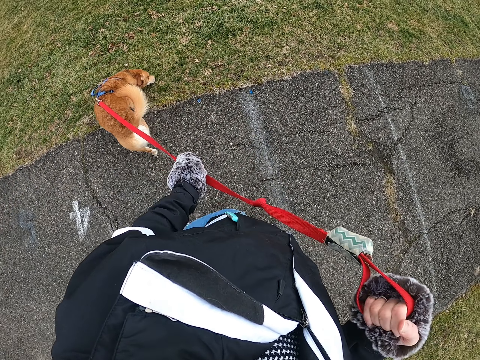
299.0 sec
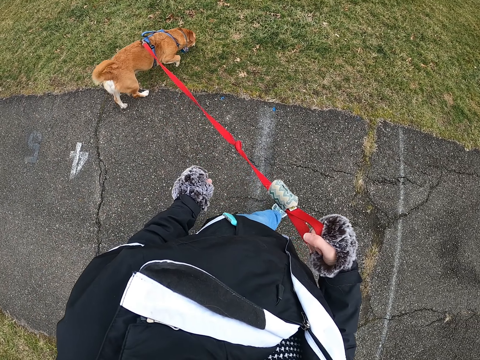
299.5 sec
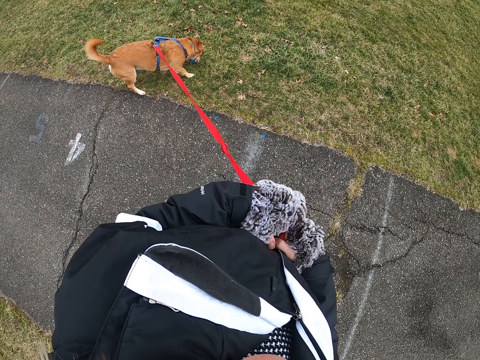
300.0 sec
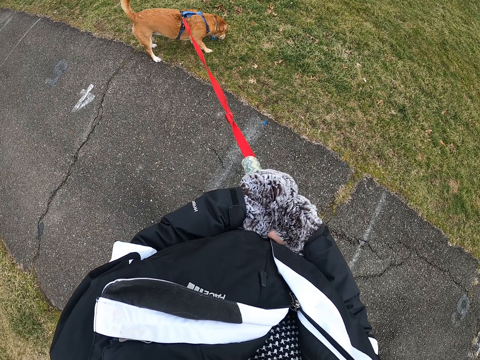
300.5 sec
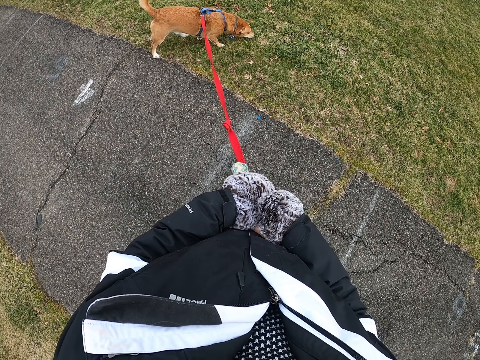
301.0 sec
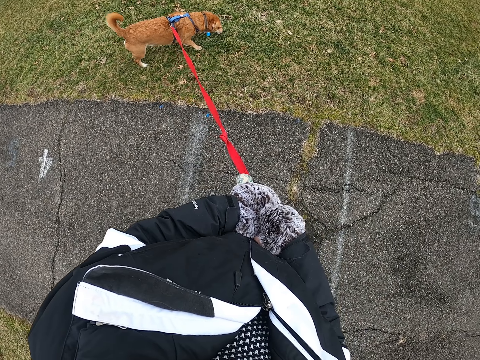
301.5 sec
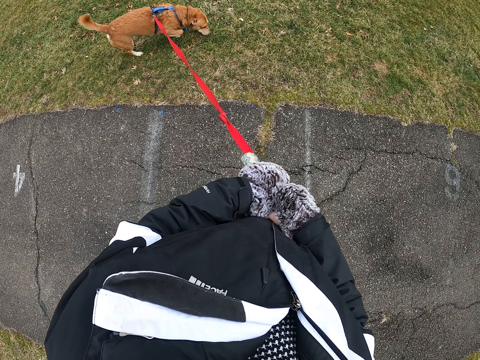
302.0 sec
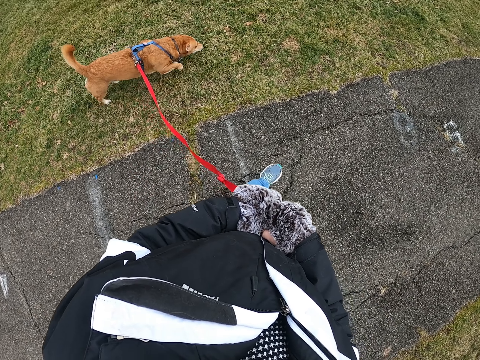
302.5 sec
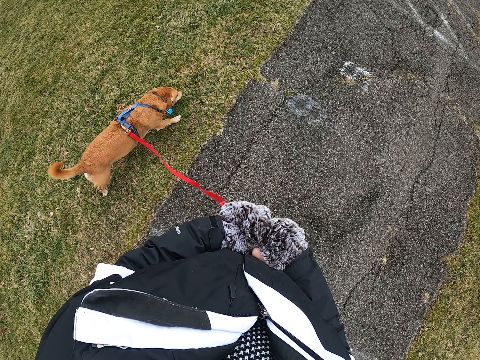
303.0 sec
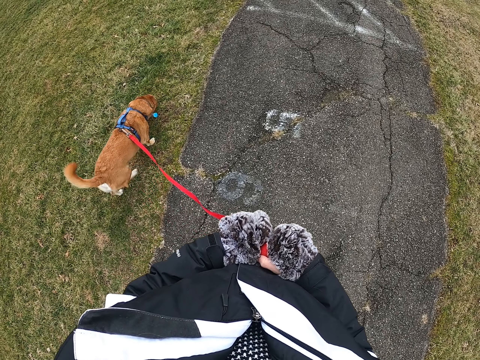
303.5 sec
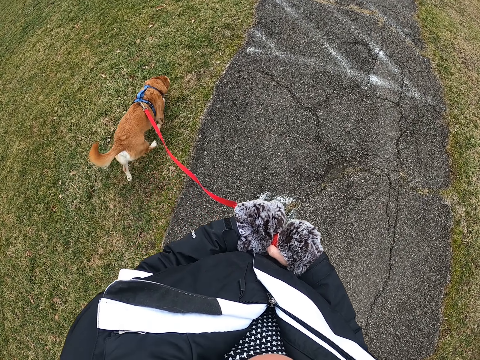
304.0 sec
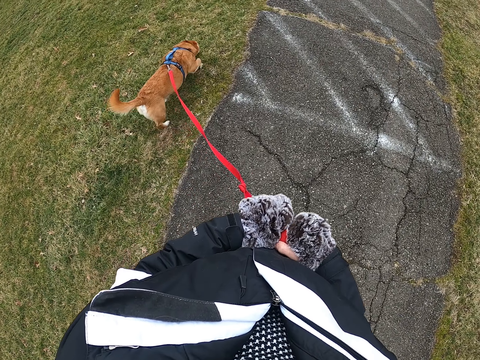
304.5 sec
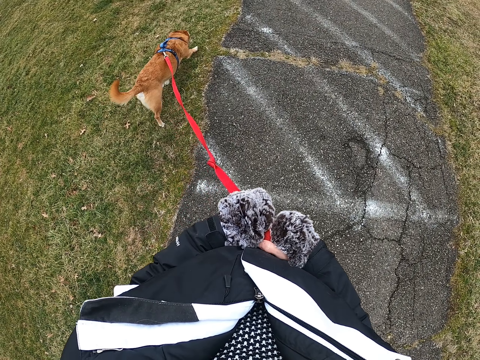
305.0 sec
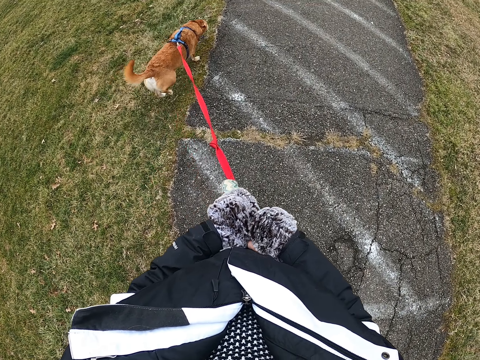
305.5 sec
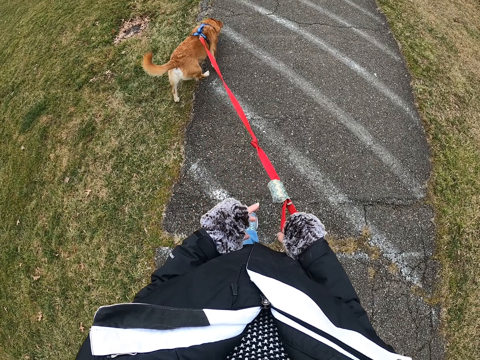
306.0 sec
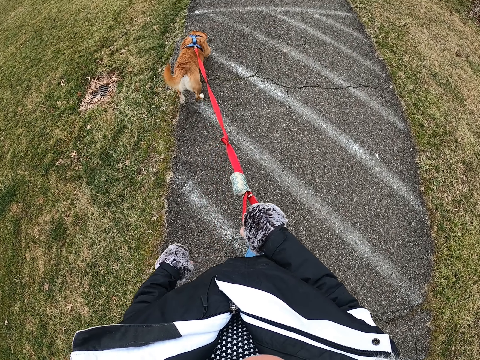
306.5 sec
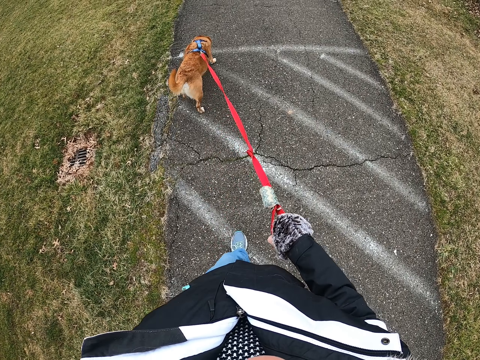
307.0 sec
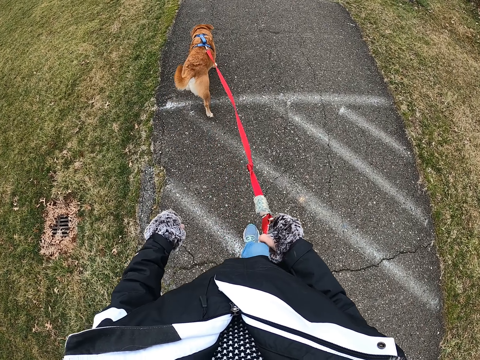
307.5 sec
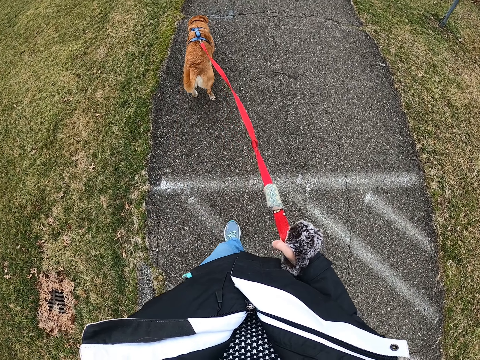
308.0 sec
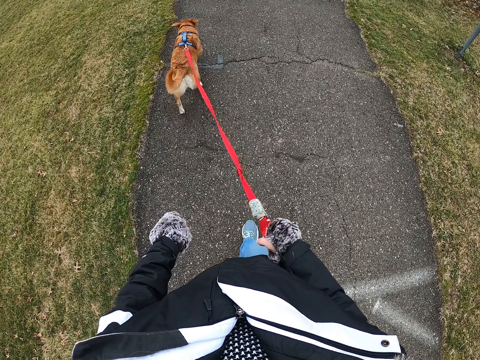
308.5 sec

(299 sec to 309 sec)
The camera wearer lifts the leash and looks at the dog. They stand on the road with the dog. They stop. They look at the dog. They walk on the road with the dog.

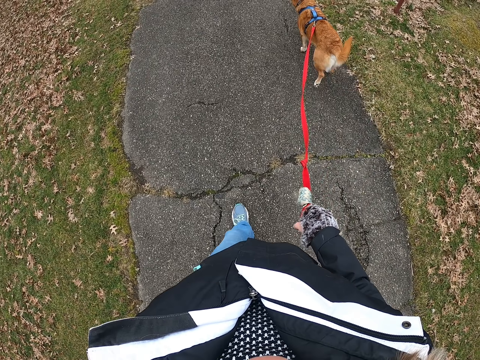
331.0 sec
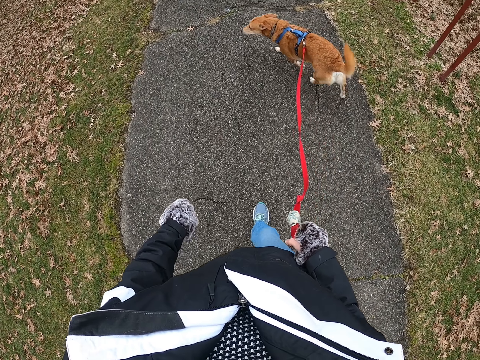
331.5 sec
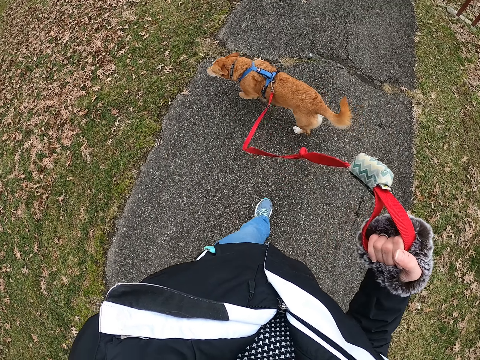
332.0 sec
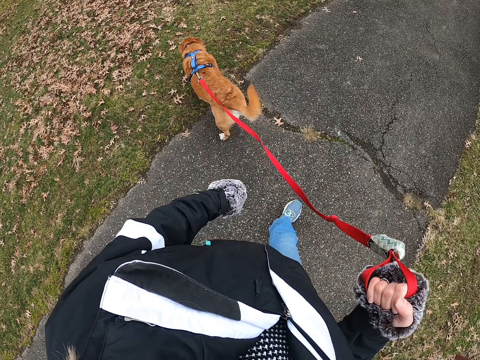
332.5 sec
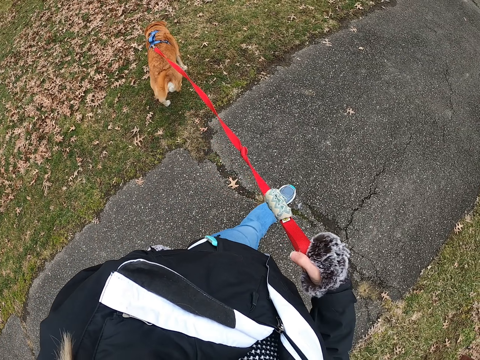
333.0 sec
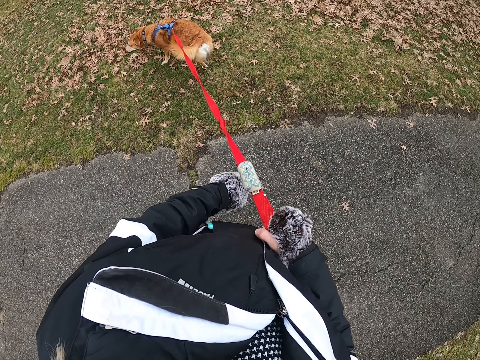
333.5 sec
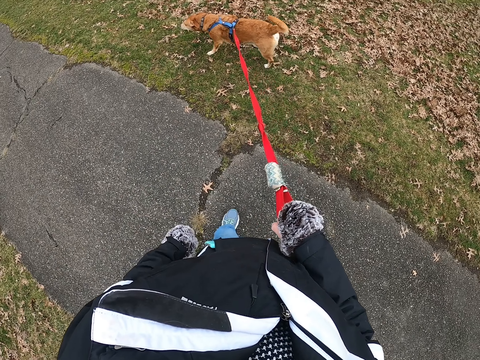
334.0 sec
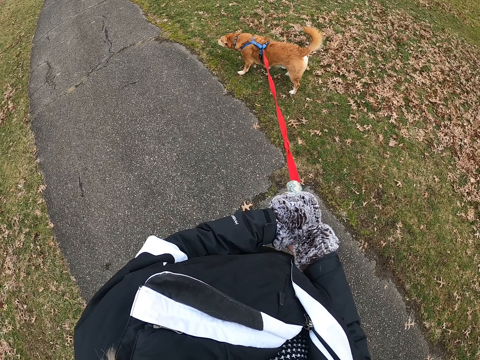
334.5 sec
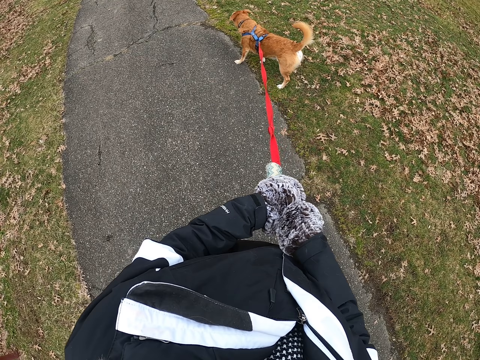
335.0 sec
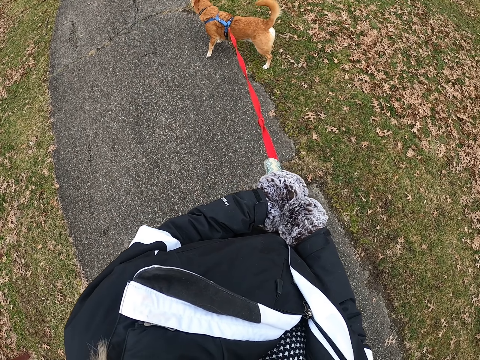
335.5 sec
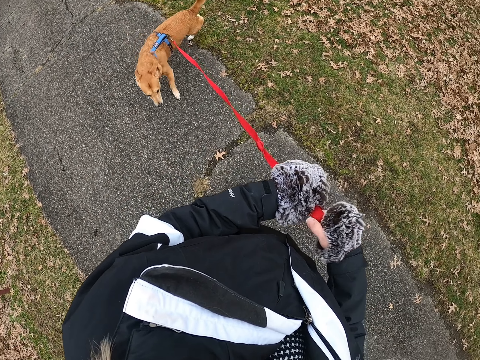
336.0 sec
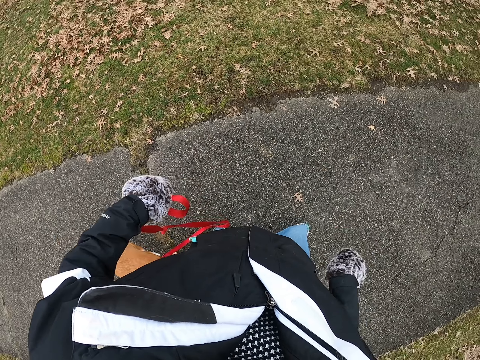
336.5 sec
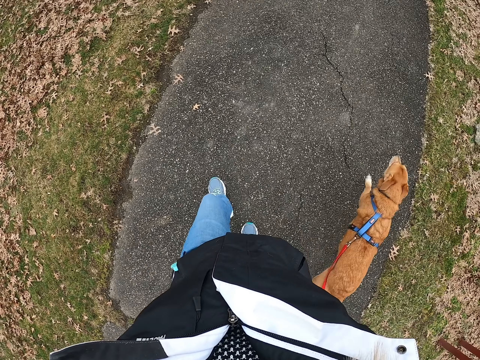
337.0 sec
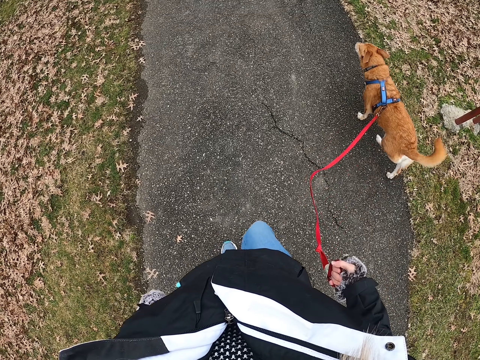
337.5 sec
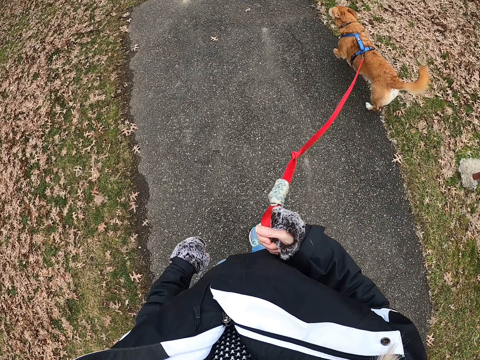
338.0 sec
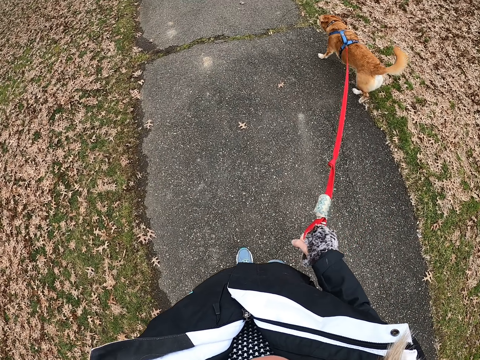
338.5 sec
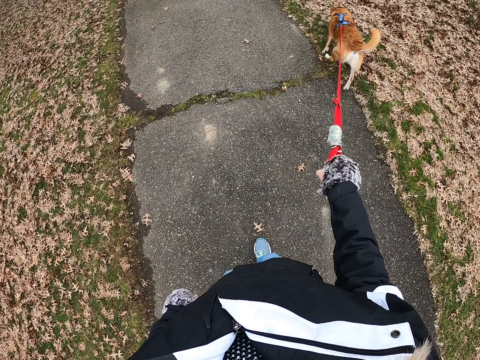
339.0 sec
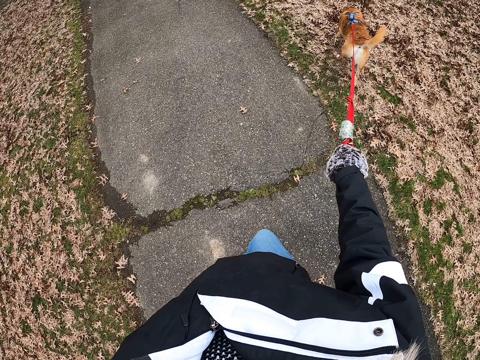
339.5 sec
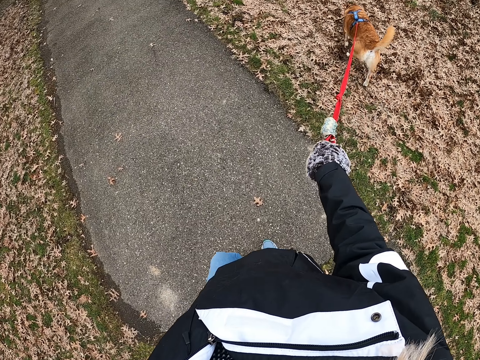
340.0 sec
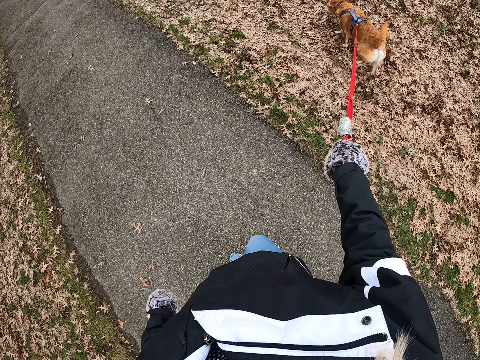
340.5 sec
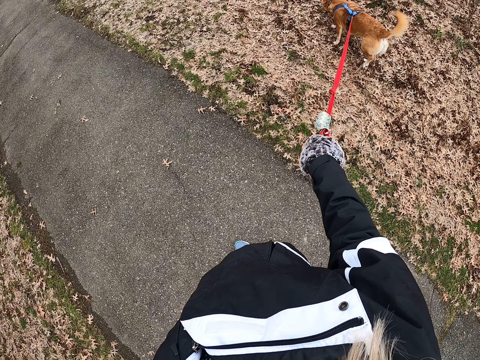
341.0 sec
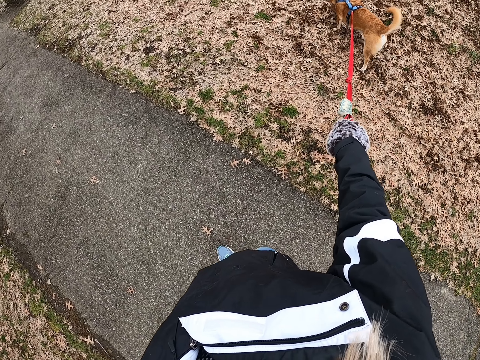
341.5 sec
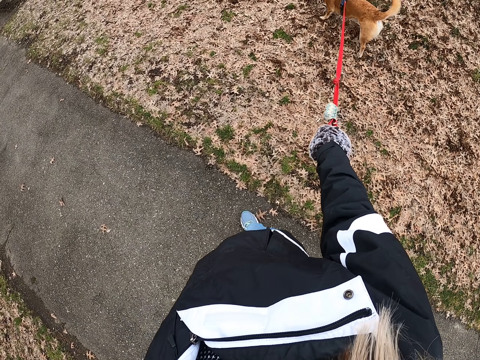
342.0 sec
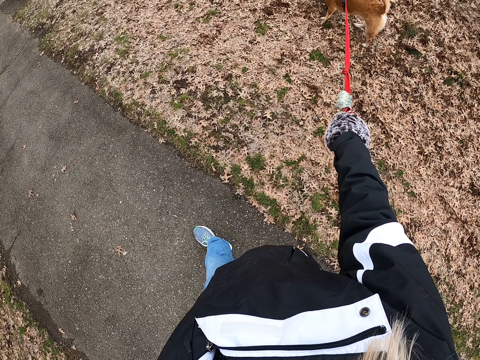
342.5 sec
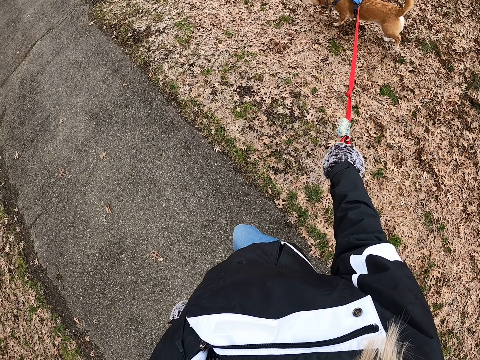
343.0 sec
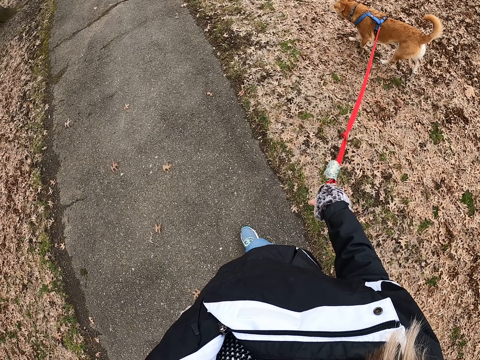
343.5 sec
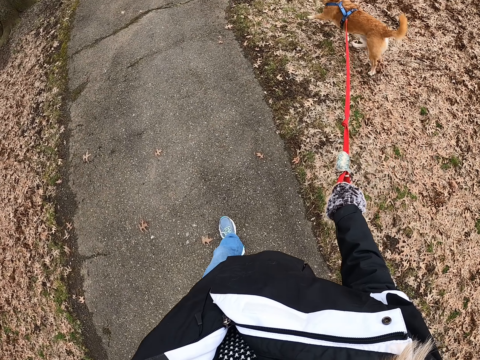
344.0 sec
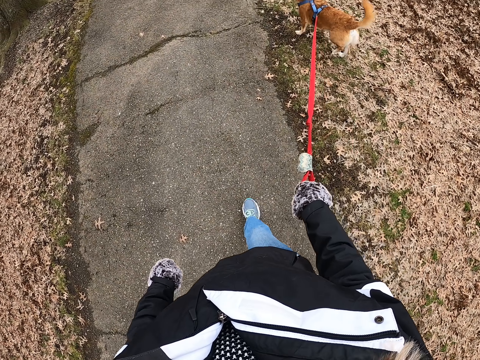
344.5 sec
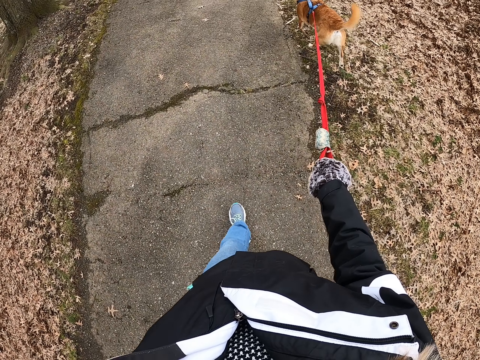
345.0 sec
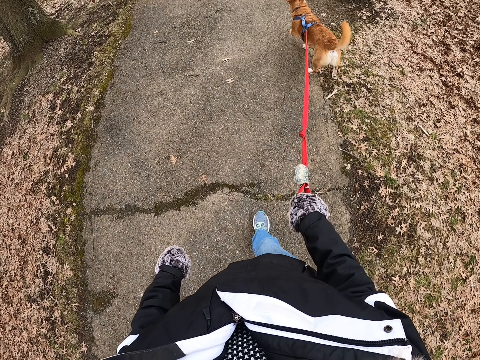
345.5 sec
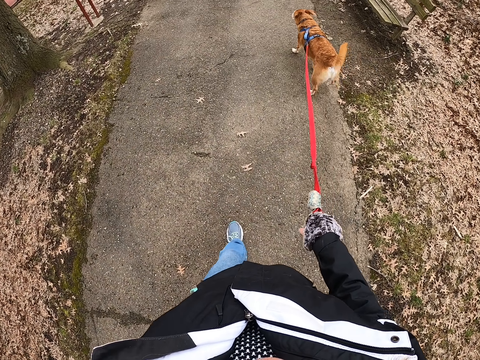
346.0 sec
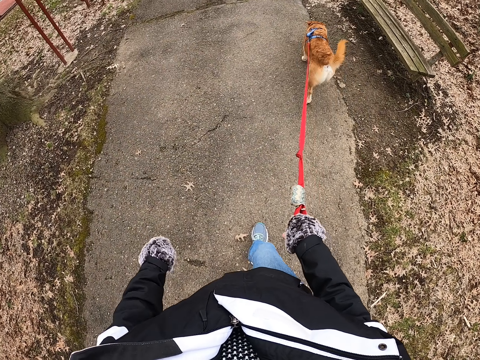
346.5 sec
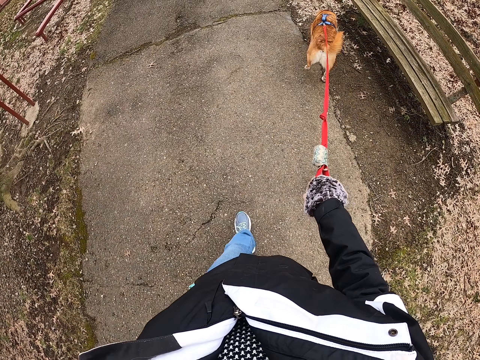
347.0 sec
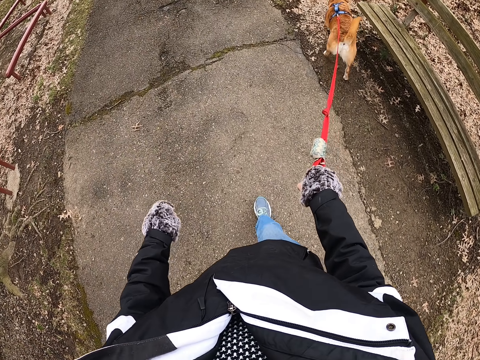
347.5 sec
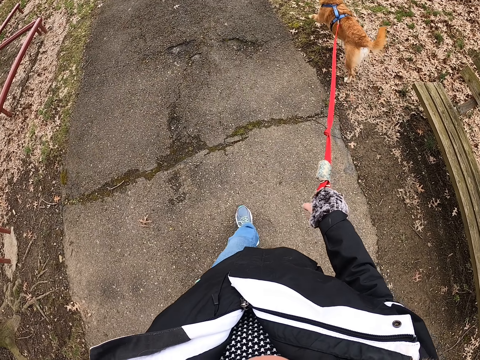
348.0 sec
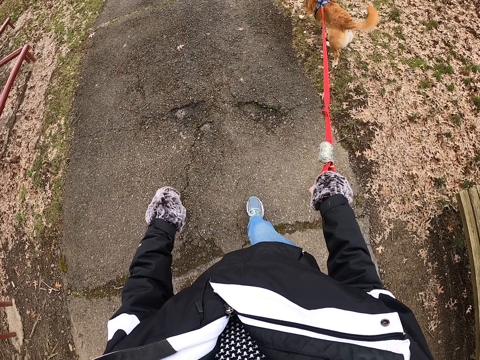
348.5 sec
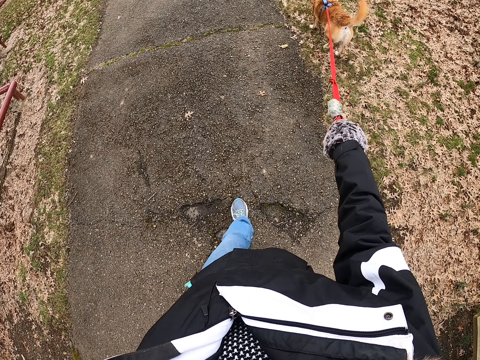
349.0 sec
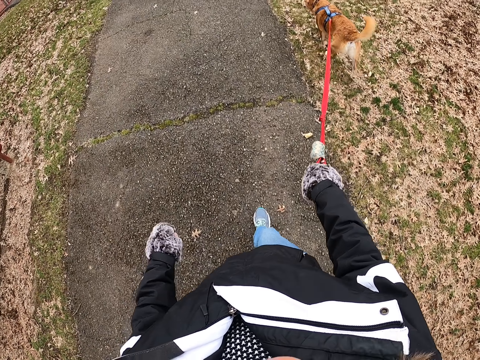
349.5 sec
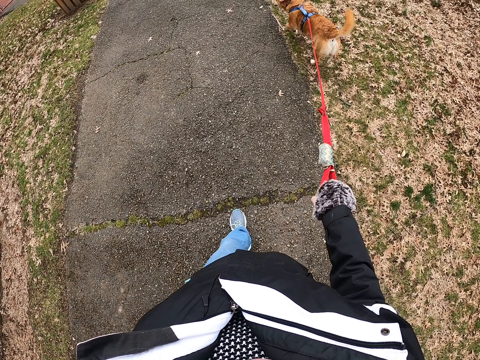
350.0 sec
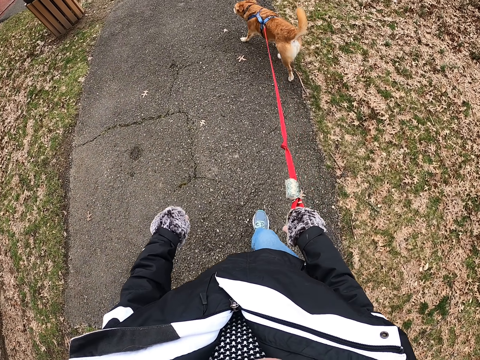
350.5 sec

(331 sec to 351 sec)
The camera wearer looks at the dog. They lift the dog leash. They walk the dog. They stand on the road with the dog. They look at the dog. They stop. They pull the dog leash. They walk on the road with the dog.
